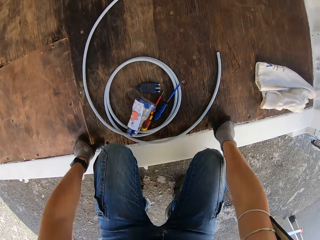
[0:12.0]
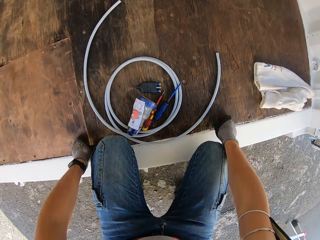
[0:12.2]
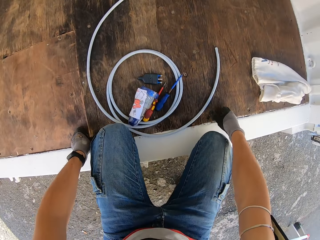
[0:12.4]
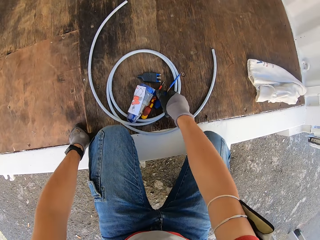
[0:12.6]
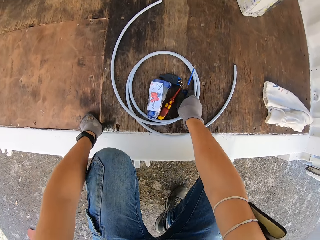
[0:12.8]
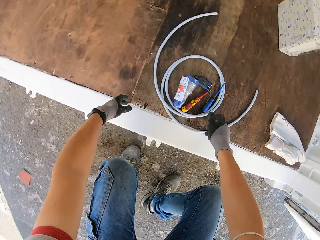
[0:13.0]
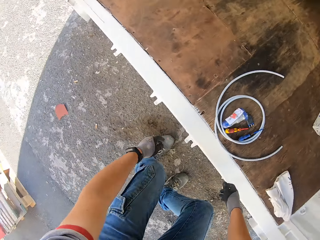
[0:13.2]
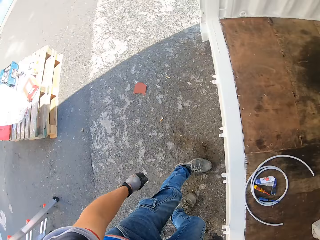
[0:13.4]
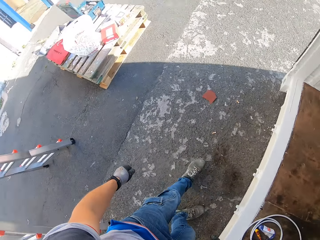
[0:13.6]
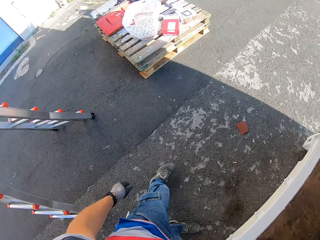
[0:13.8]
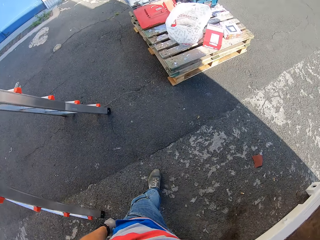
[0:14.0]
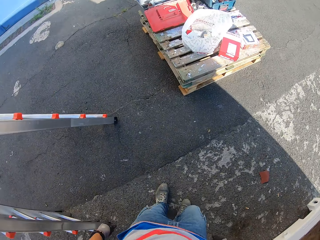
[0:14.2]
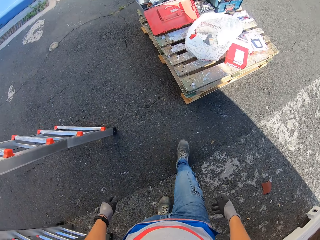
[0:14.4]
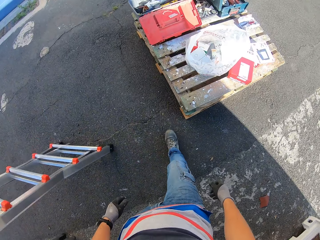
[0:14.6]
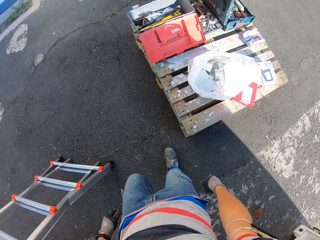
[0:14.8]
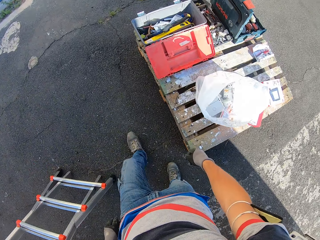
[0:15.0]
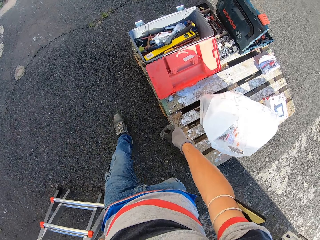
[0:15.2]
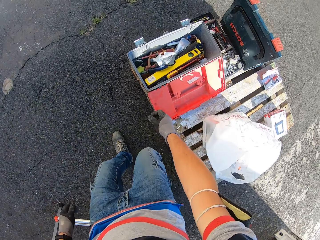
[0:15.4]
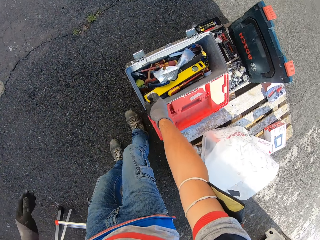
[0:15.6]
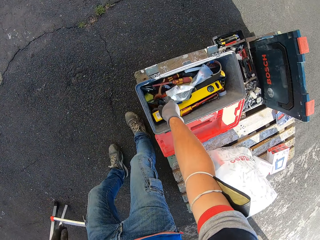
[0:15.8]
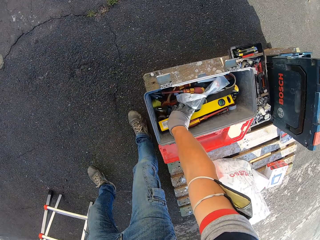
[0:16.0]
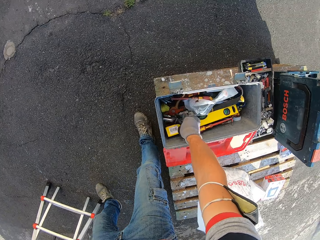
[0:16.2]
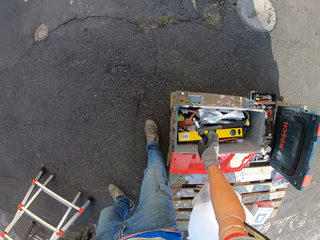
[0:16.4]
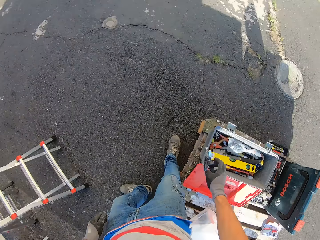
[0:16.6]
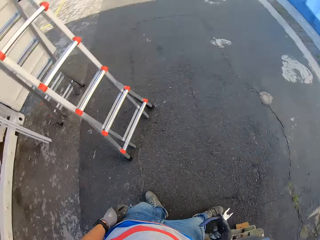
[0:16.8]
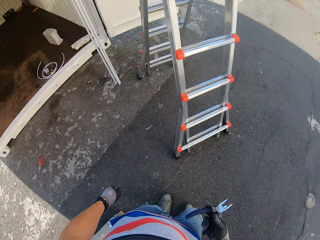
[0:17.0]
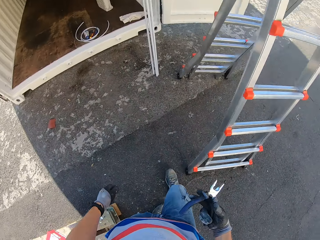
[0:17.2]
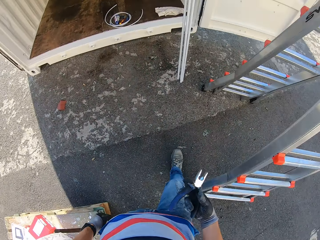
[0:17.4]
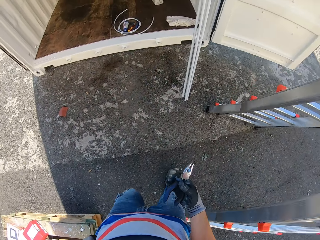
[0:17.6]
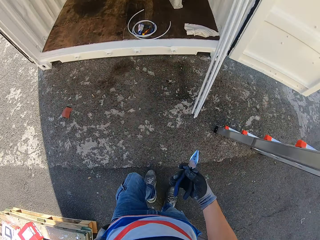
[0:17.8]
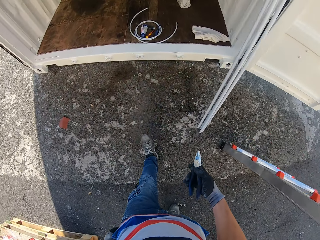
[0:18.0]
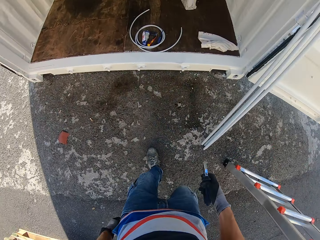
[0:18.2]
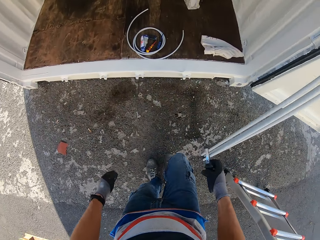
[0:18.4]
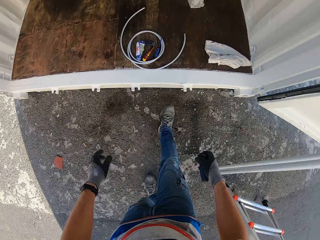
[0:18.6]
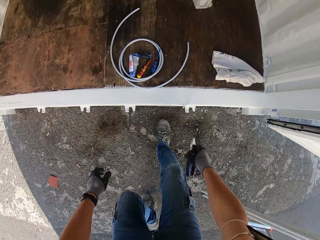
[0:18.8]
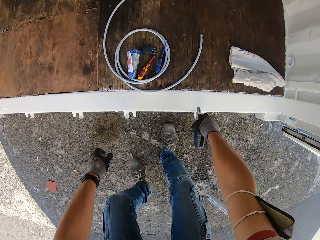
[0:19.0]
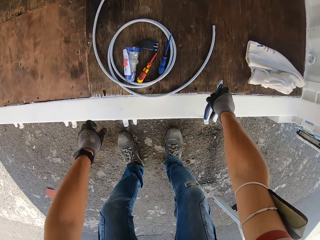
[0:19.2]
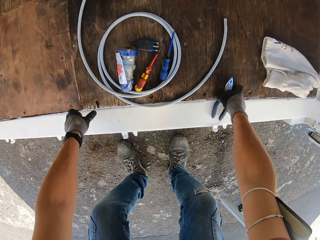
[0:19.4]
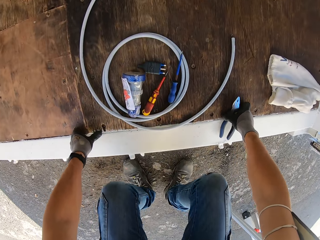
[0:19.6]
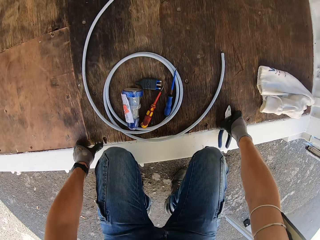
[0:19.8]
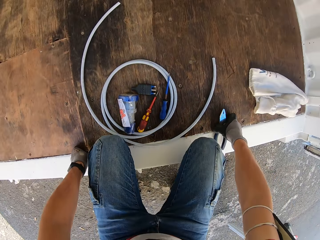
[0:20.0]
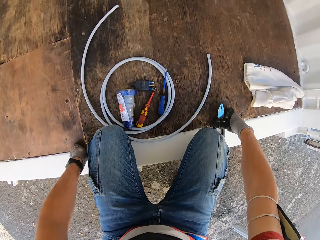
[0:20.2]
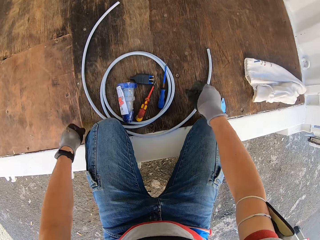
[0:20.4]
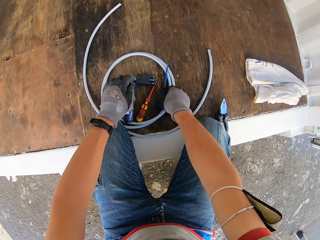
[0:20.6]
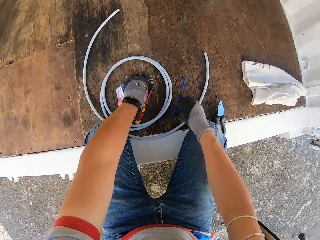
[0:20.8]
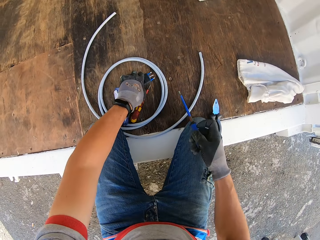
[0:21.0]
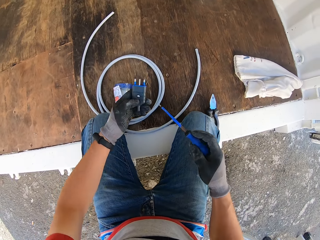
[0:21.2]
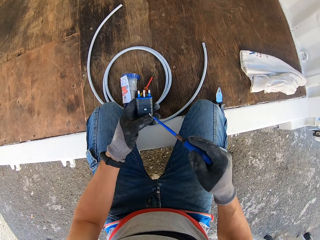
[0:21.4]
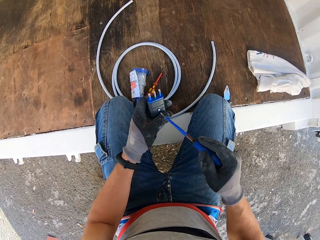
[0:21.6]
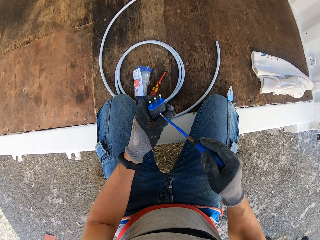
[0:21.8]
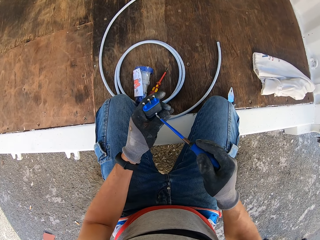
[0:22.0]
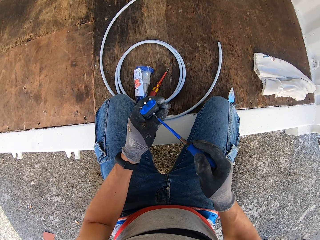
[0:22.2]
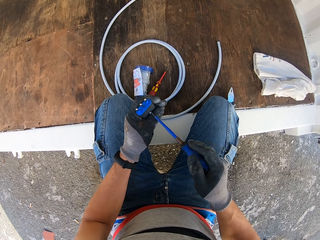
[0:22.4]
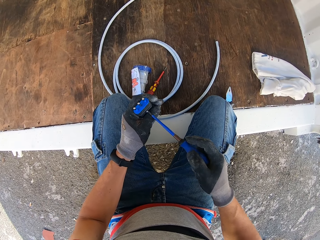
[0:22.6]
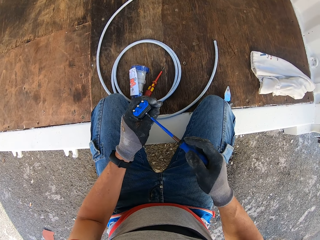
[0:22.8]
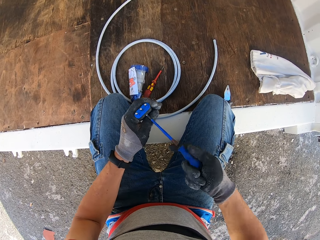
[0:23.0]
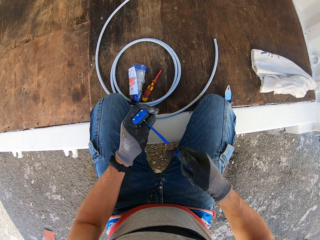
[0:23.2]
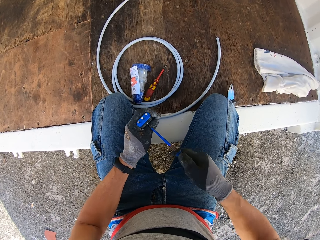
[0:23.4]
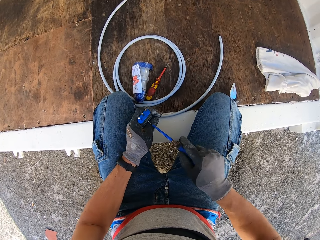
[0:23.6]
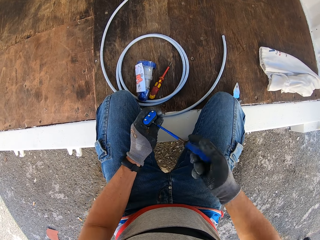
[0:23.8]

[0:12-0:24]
The camera wearer kneels down. They stand up and walk around the compound. They pick up pliers or a spanner from the tool box. They walk around the compound, squat on the compound, and put the pliers on the container. They pick up a screwdriver from the container, pick up an adapter from the container, and unscrew an adapter screw with the screwdriver.

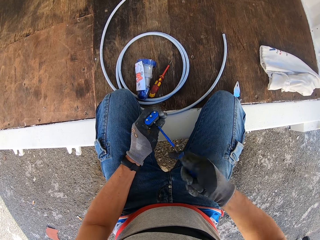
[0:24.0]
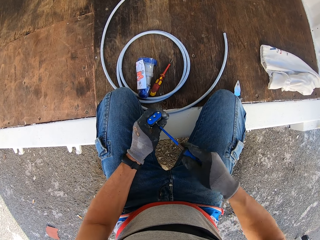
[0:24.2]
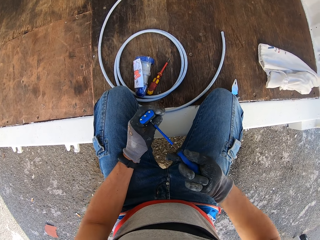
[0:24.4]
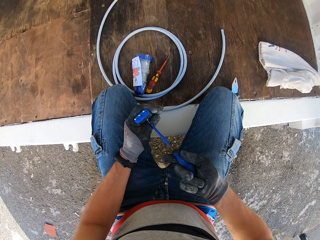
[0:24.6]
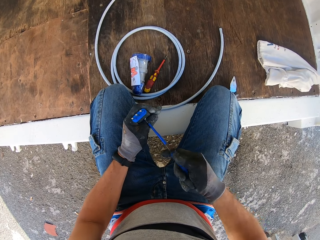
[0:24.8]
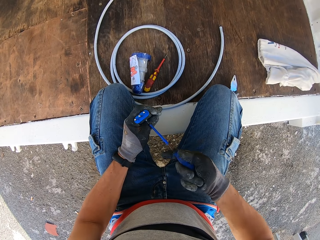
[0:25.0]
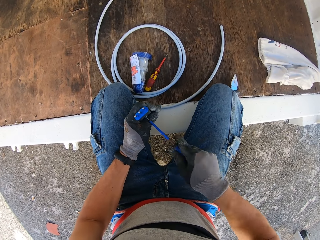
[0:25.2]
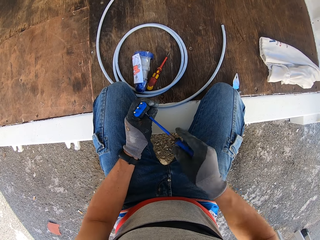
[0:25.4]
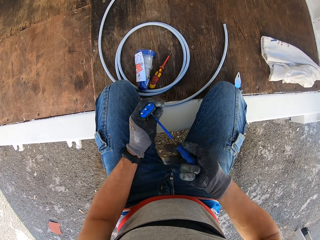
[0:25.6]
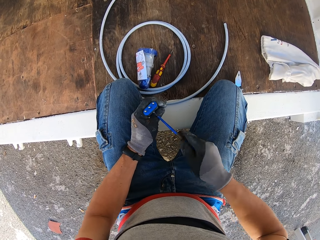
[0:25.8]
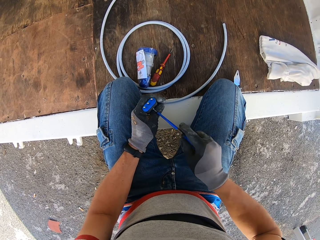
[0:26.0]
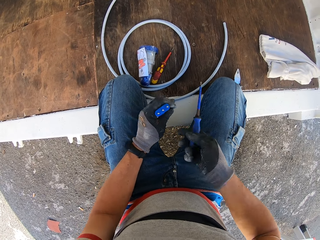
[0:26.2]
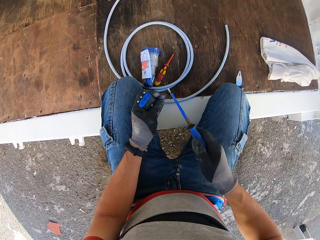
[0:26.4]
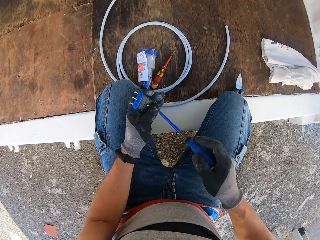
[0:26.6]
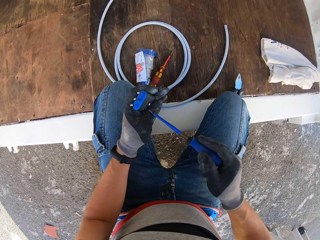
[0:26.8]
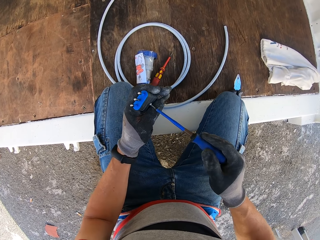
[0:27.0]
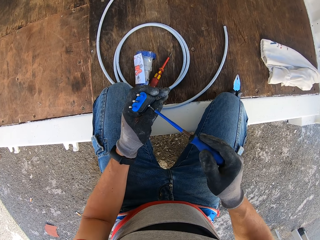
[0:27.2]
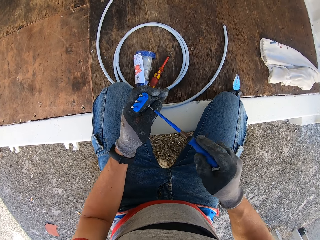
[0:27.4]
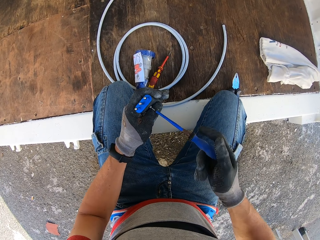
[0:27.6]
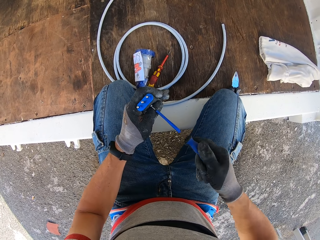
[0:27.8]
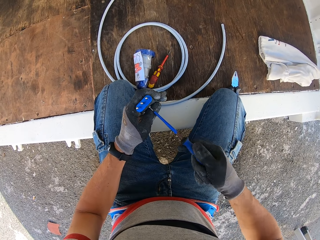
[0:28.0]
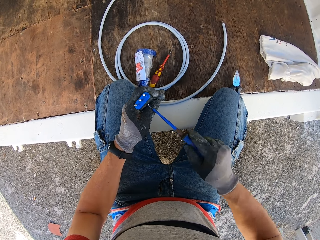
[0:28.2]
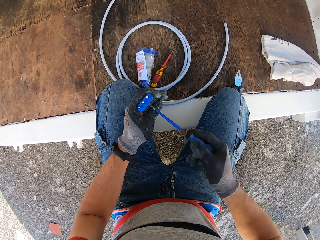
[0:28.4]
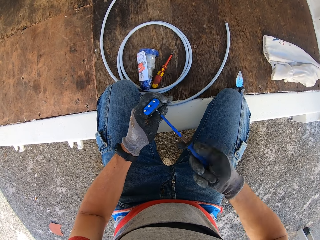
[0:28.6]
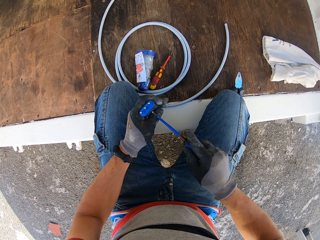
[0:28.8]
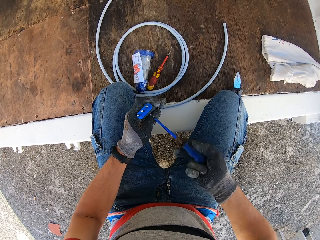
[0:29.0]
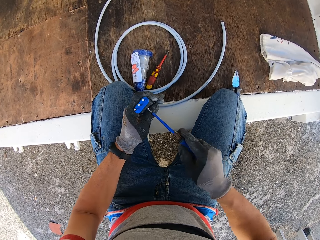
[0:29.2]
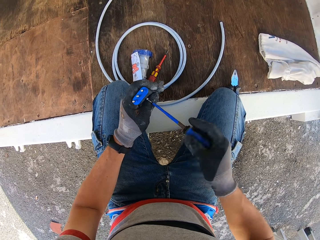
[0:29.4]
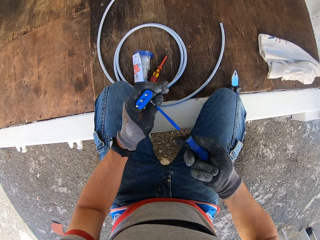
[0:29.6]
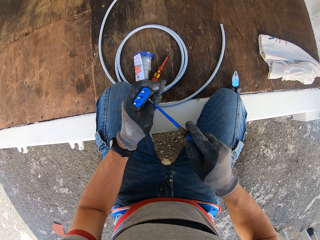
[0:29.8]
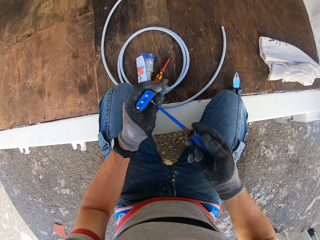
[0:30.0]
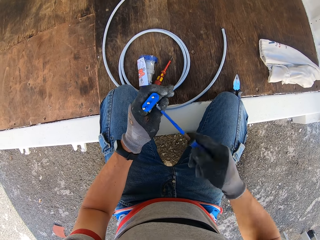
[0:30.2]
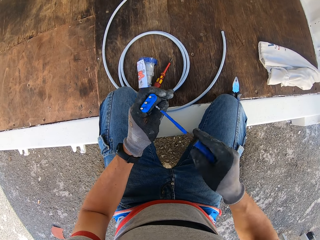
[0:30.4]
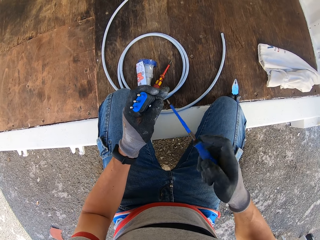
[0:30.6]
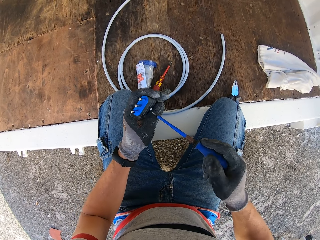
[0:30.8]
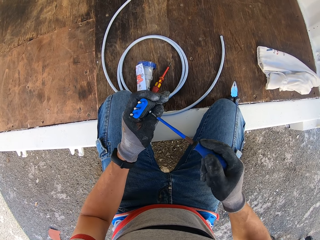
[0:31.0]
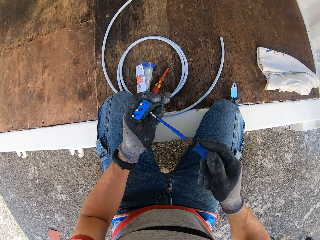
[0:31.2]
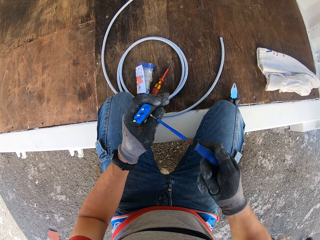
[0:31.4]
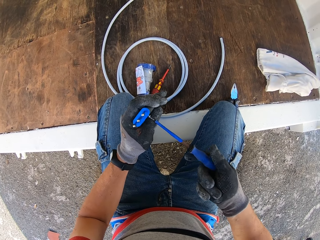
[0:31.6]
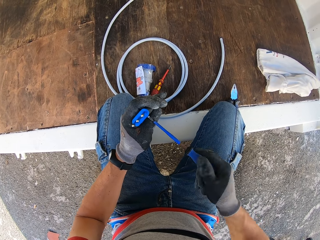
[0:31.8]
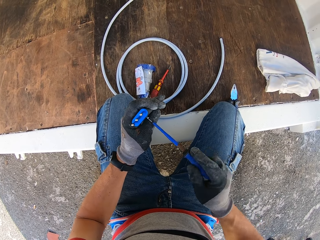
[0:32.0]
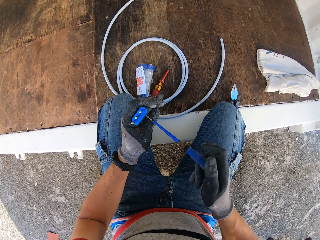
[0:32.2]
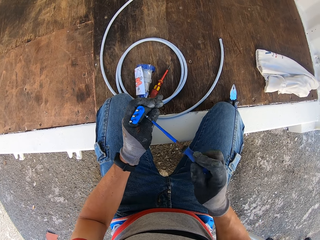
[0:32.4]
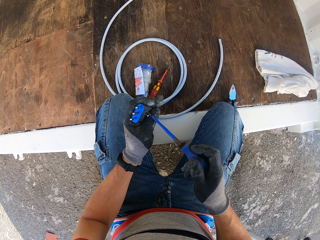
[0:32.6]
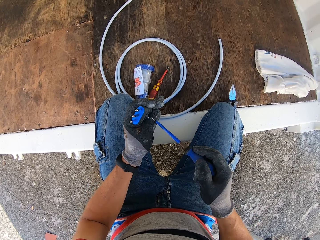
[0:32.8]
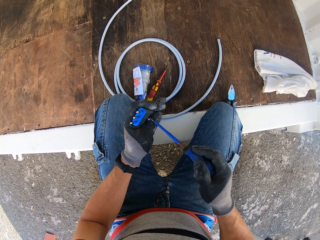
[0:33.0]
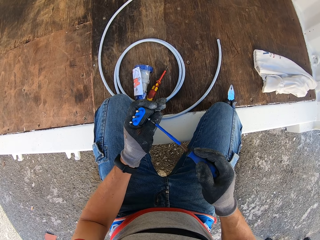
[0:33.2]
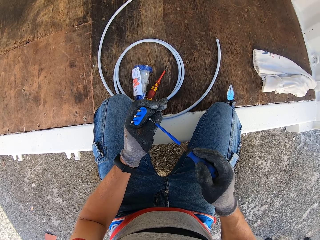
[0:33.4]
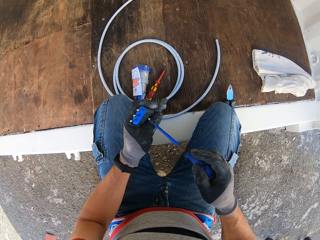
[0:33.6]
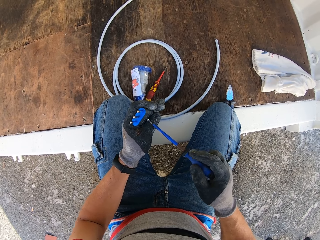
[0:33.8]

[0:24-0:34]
The camera wearer fixes the adapter repeatedly.
